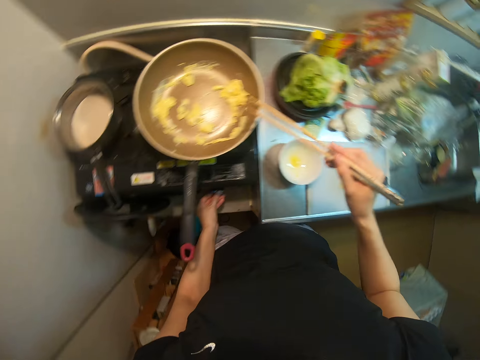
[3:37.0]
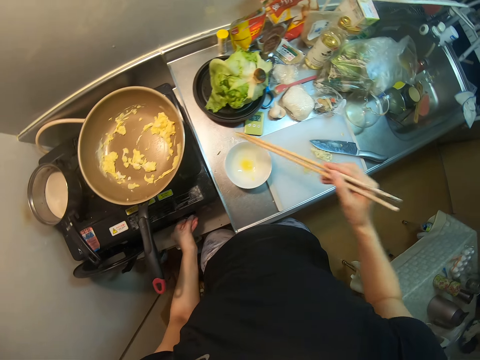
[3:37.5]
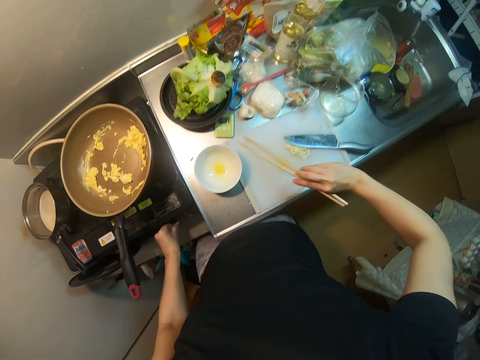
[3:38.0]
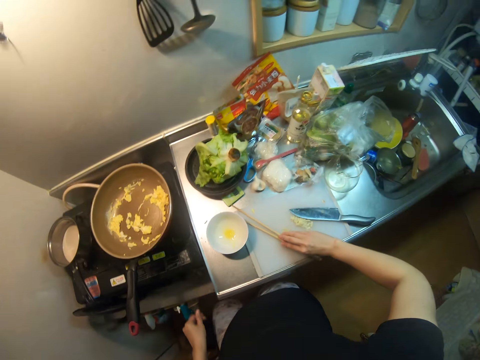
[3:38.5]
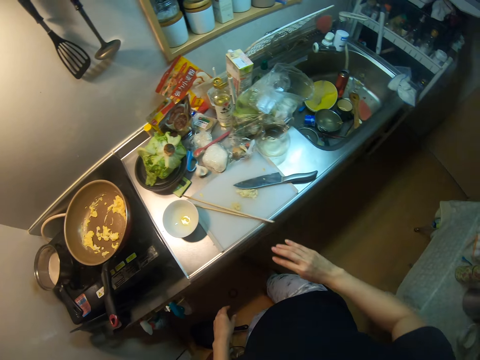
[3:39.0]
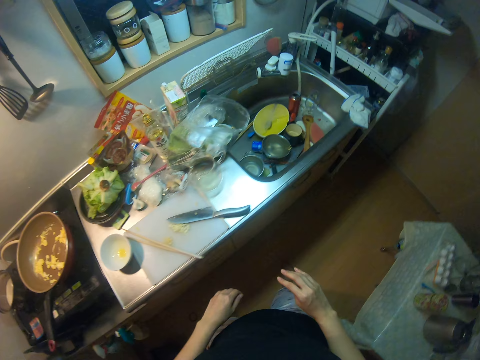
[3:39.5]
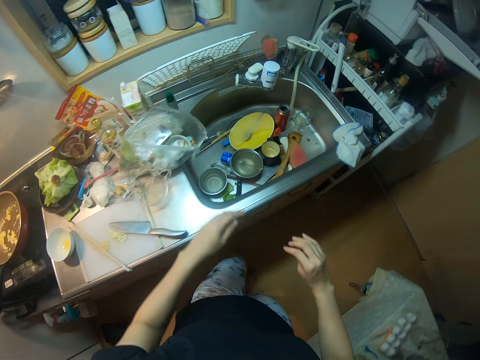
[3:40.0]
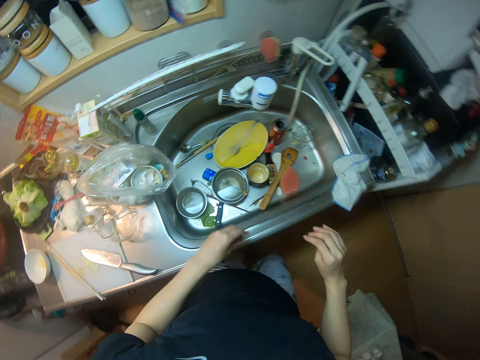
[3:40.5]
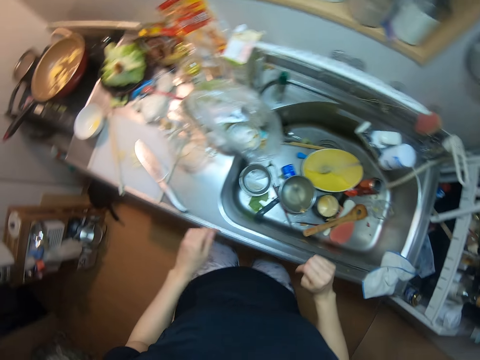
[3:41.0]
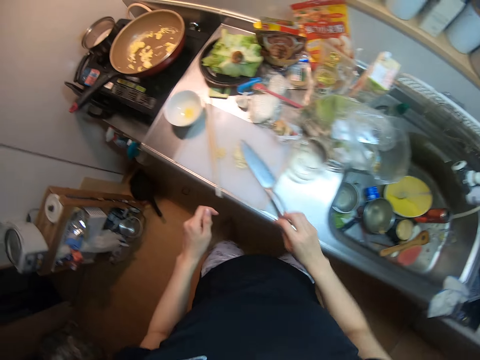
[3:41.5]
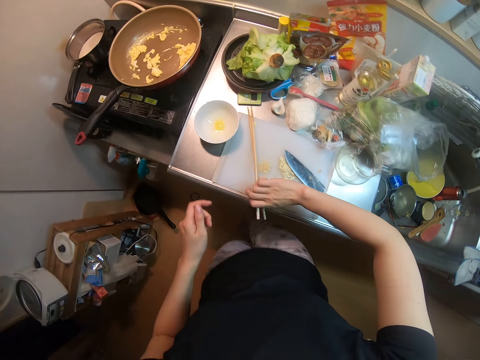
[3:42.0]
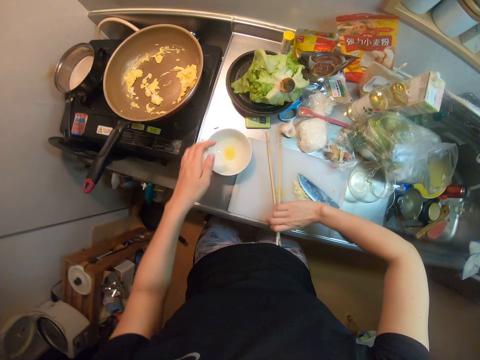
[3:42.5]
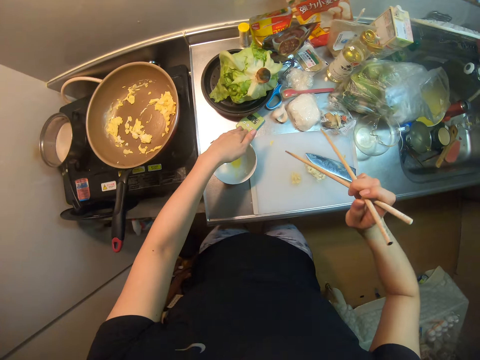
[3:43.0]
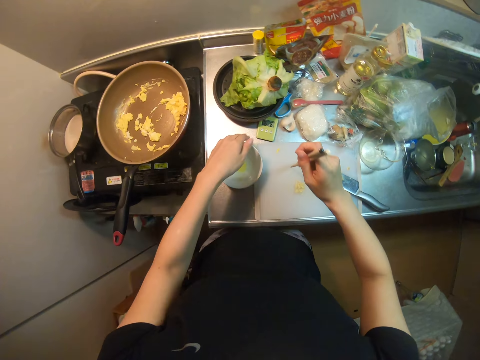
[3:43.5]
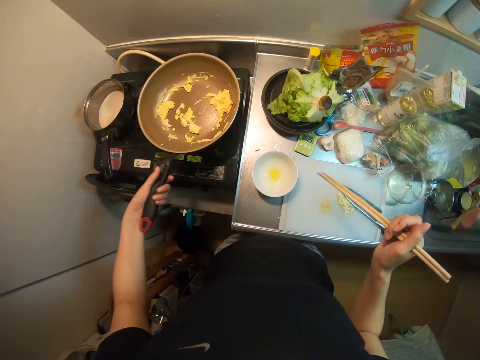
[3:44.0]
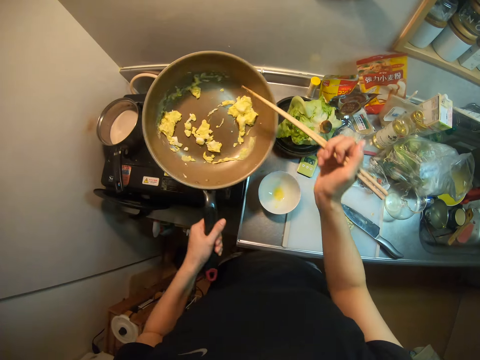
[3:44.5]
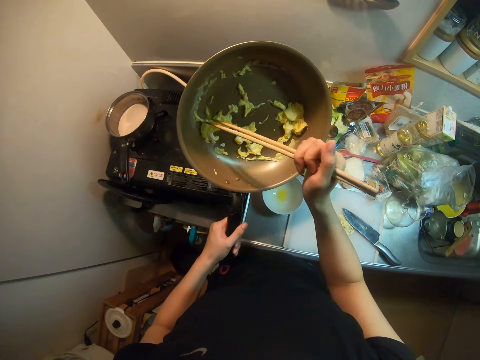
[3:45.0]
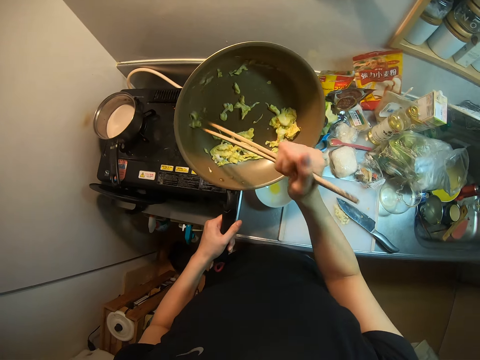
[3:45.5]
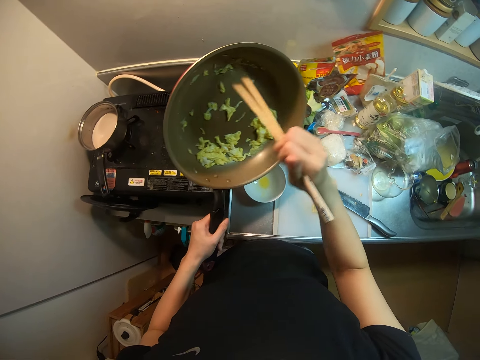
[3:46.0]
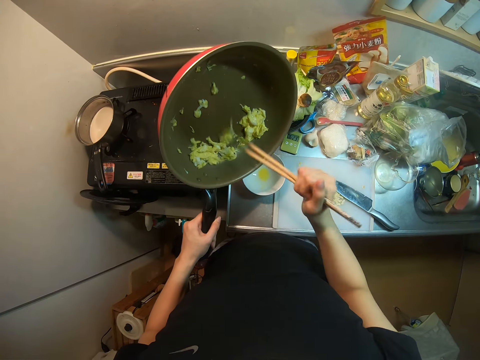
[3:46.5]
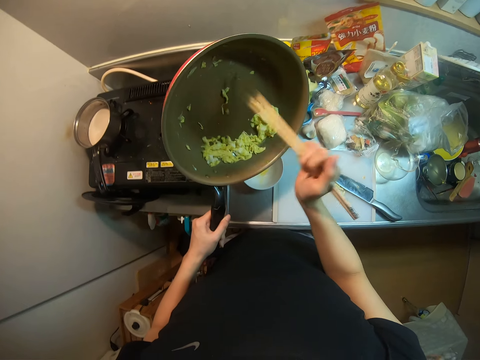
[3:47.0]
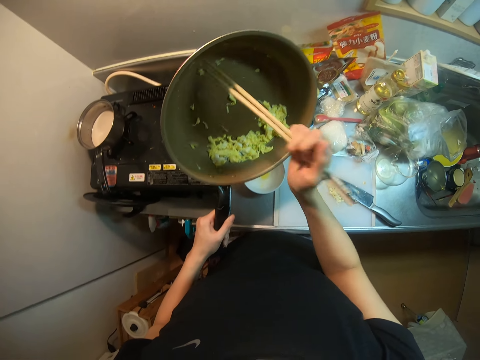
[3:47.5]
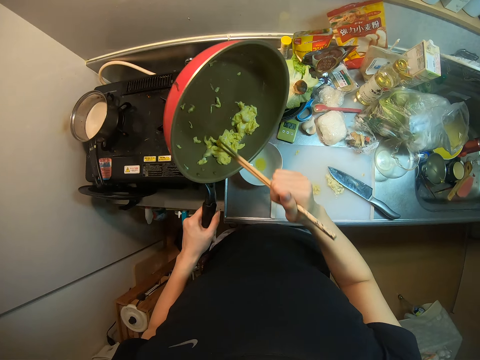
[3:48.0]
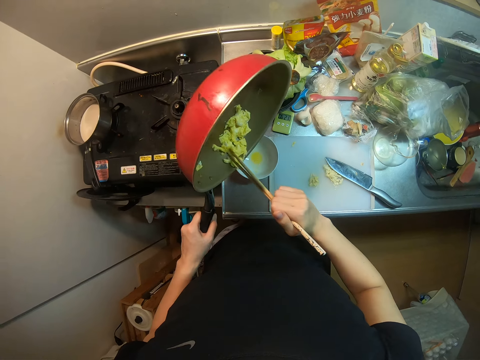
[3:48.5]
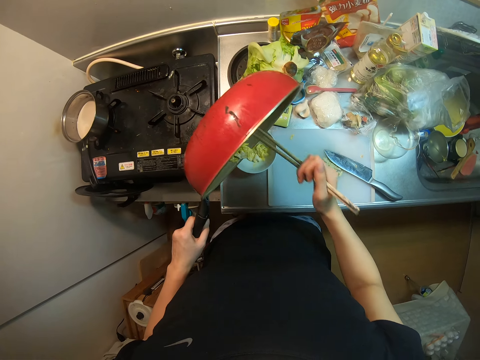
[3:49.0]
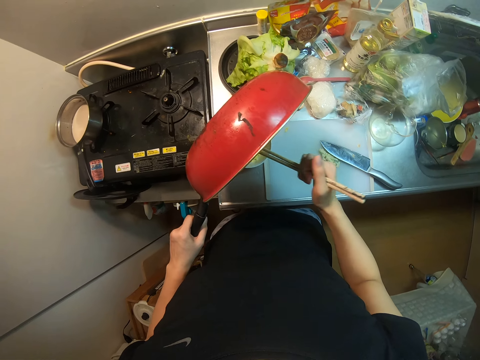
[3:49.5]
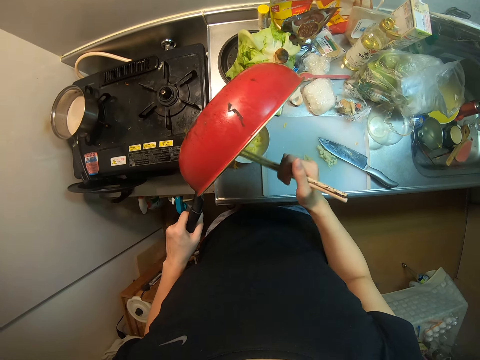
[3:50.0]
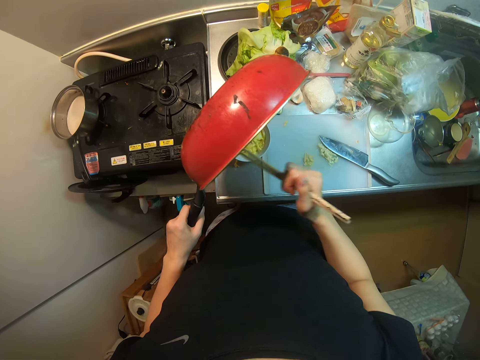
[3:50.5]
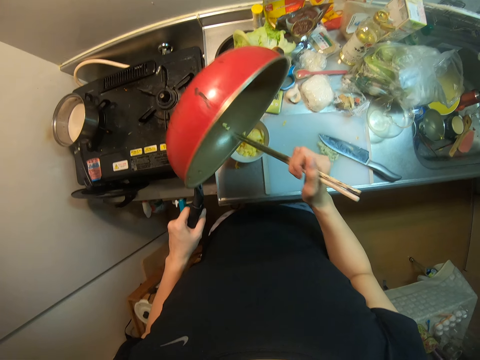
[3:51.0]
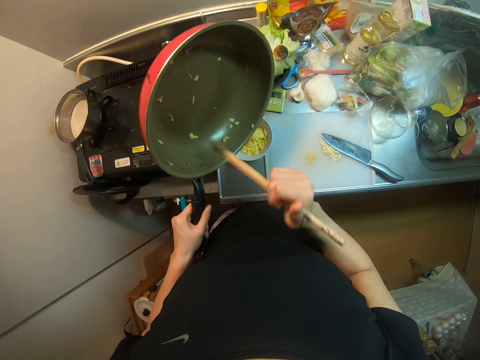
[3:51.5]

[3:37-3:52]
The camera wearer turns off the knob of the gas cooker with her left hand. She knocks the chopstick on the pan. She drops the chopsticks on the cutting board with her right hand. She walks away. She picks up the chopsticks on the cutting board with her right hand. She adjusts the bowl on the slab with her left hand. She picks up the frying pan with her left hand. She scrapes the egg in the frying pan with the chopstick. She stirs the egg with the chopstick. She pours the egg in the frying pan into the bowl on the slab.

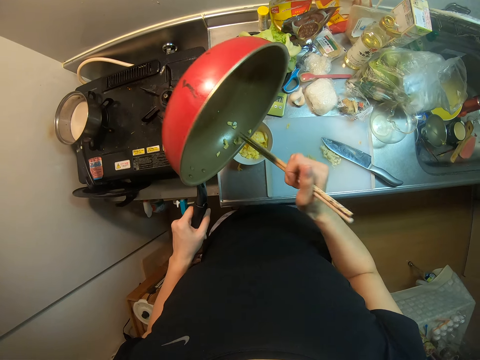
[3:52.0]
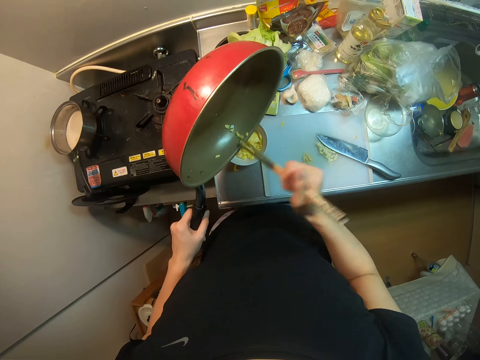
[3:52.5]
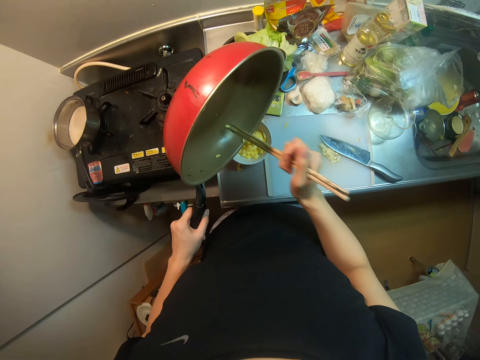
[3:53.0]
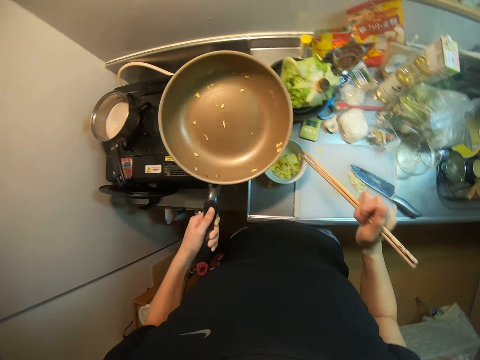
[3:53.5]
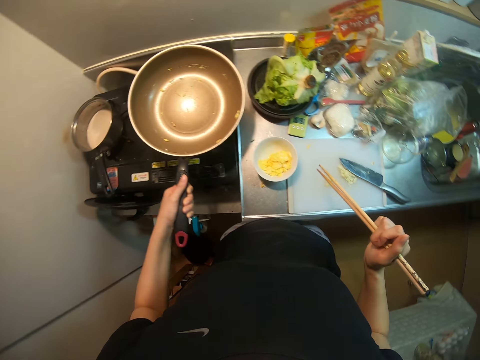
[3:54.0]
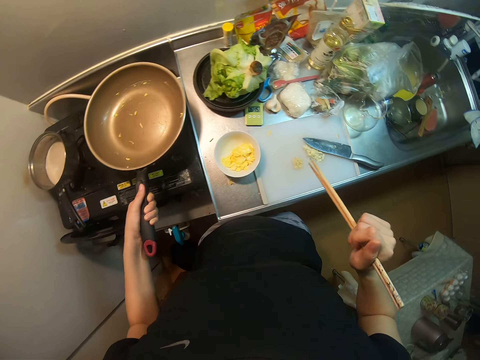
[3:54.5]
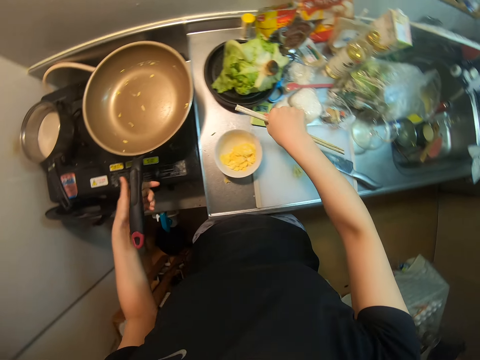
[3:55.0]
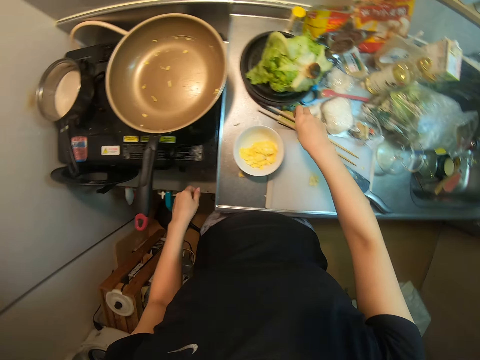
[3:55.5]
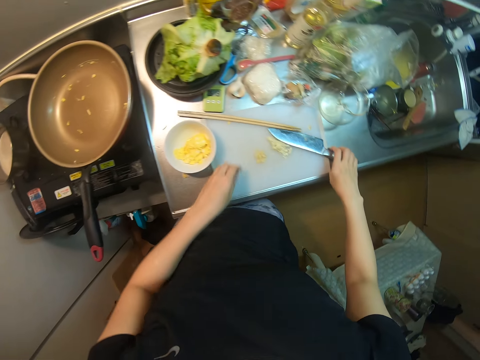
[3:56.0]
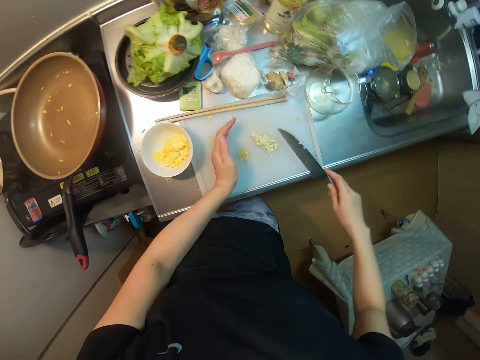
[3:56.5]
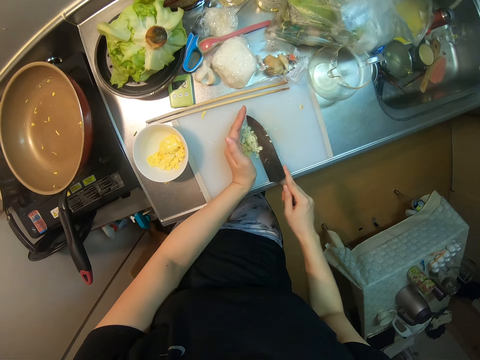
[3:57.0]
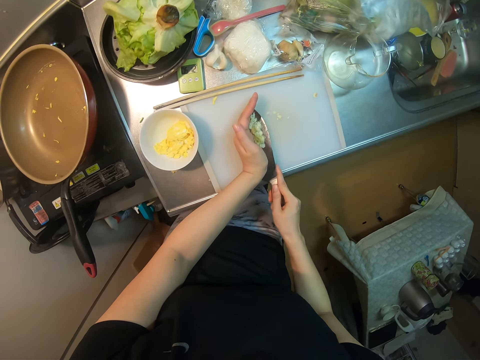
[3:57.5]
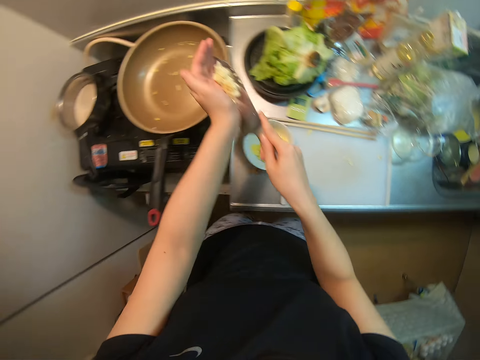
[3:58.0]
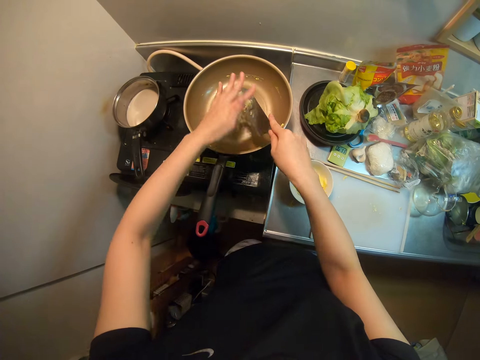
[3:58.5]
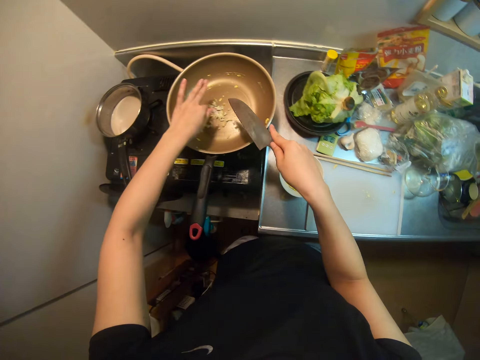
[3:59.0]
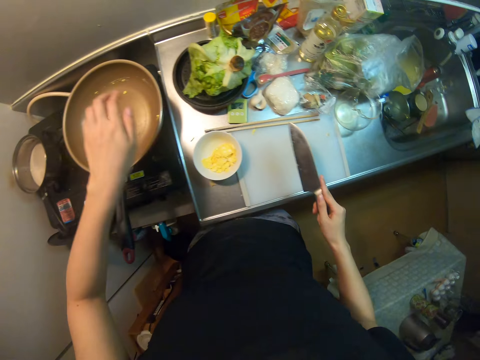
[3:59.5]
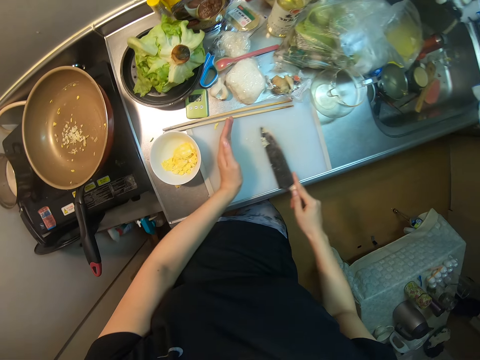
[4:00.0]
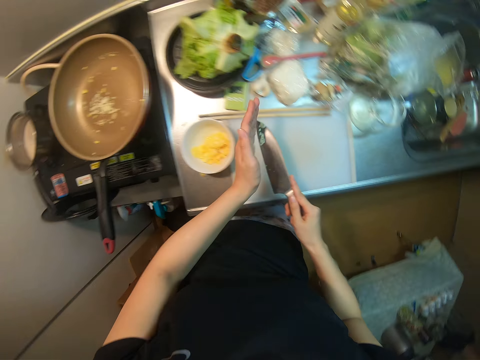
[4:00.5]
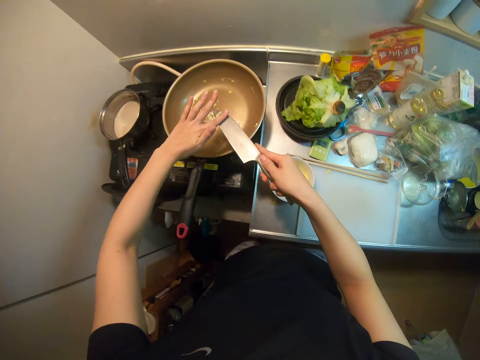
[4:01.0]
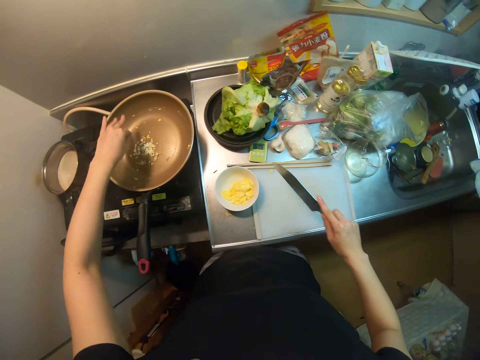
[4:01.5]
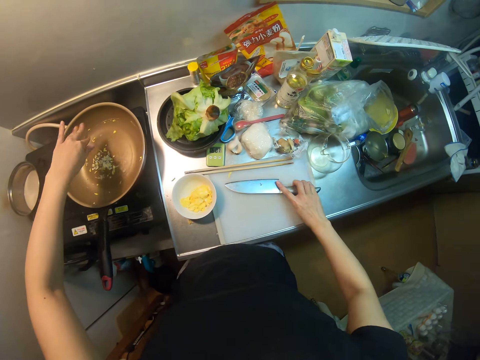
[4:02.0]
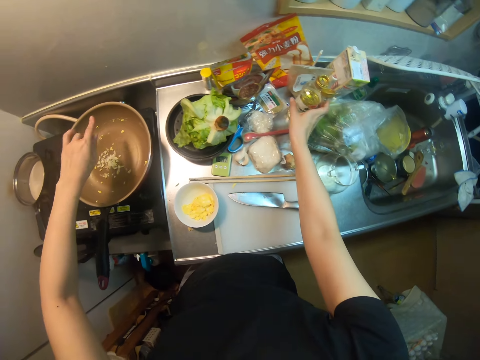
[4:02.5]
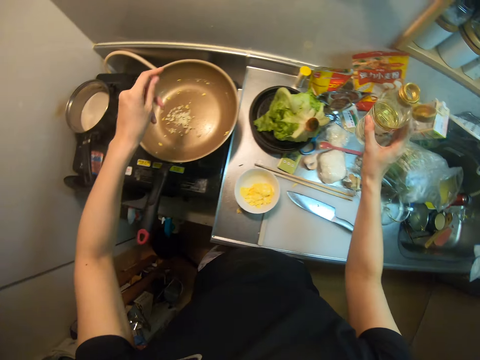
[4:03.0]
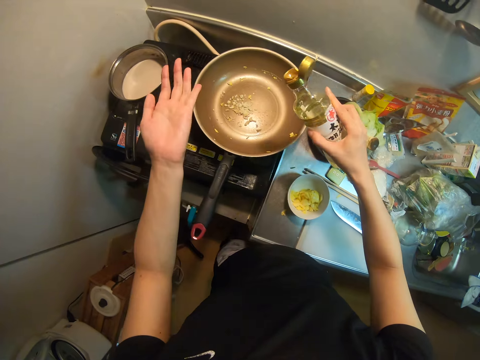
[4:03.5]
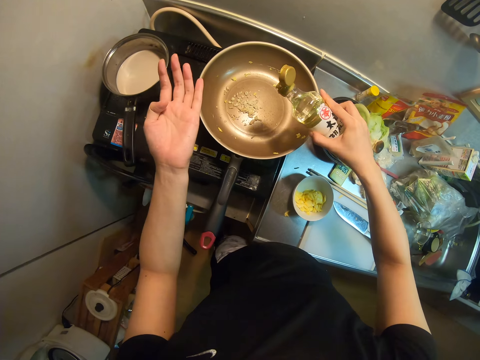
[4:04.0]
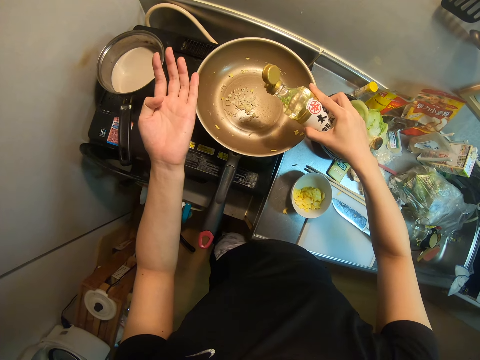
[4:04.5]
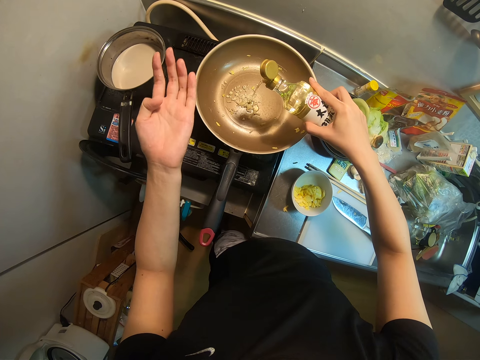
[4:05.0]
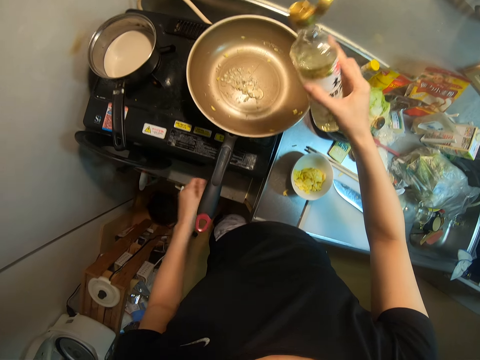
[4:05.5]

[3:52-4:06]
The camera wearer drops the frying pan up on the gas cooker with his left hand. They drop the chopsticks on the cutting board with her right hand. They pick up the knife on the cutting board with her right hand. They pack the chopped mushroom or ginger and the garlic with her left hand and the knife. They pour the chopped garlic and mushroom into the frying pan. They pack the chopped garlic and mushroom with her left hand and the knife. They pour the chopped garlic and mushroom into the frying pan. They drop the knife on the cutting board with her right hand. They pick up the bottle of oil with her right hand. They pour the oil into the frying pan.
